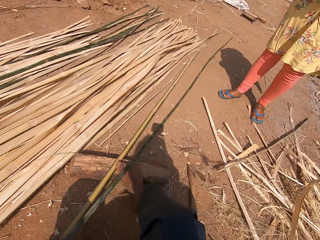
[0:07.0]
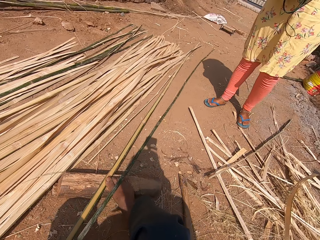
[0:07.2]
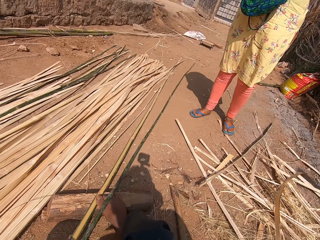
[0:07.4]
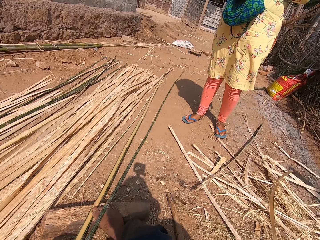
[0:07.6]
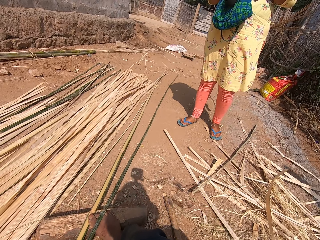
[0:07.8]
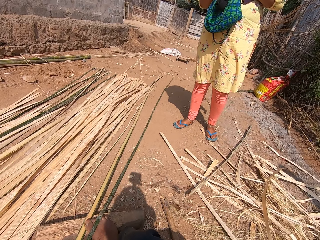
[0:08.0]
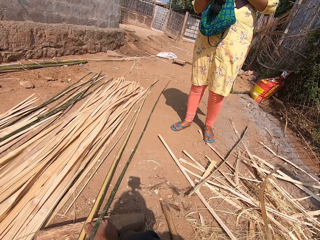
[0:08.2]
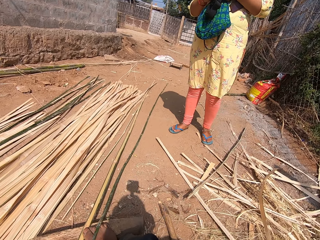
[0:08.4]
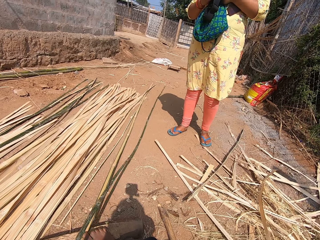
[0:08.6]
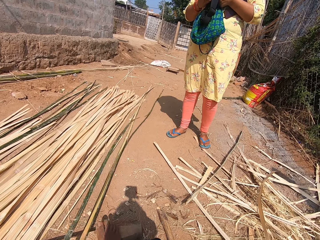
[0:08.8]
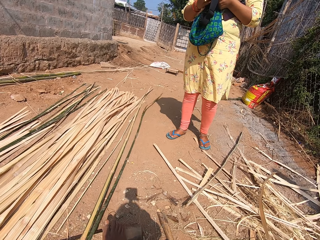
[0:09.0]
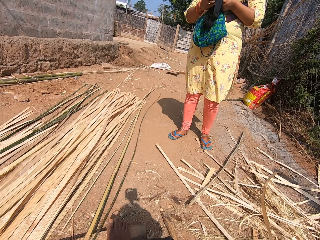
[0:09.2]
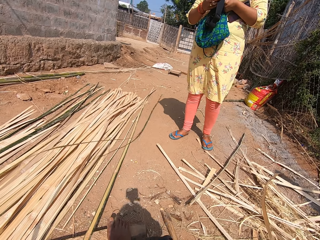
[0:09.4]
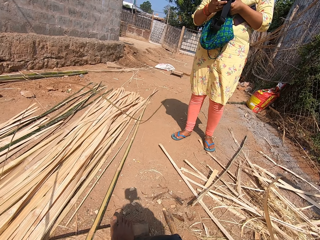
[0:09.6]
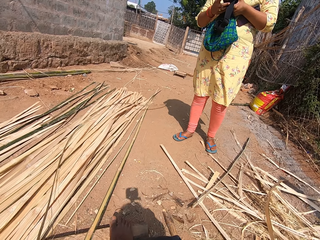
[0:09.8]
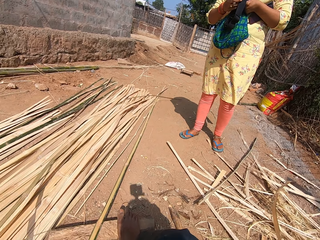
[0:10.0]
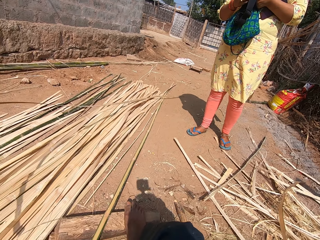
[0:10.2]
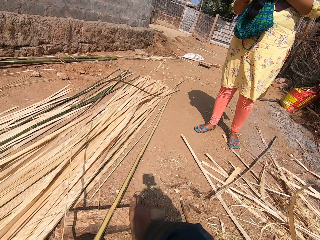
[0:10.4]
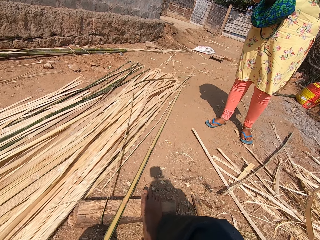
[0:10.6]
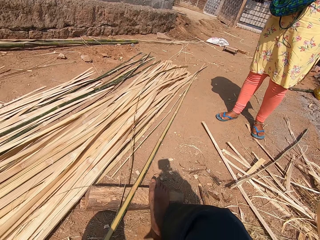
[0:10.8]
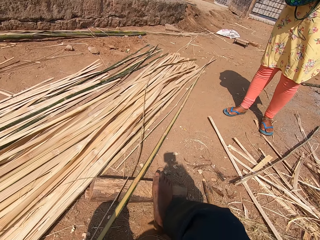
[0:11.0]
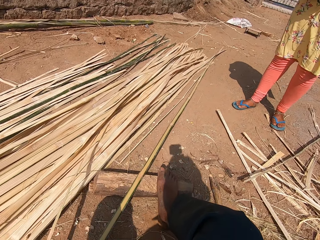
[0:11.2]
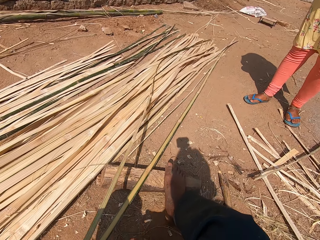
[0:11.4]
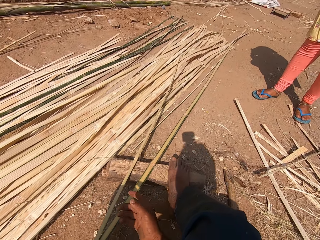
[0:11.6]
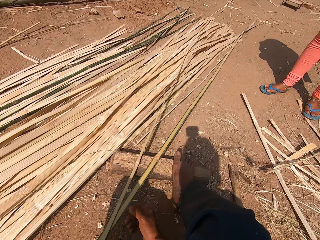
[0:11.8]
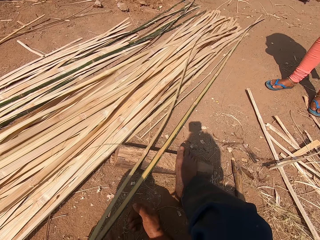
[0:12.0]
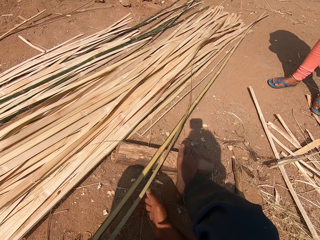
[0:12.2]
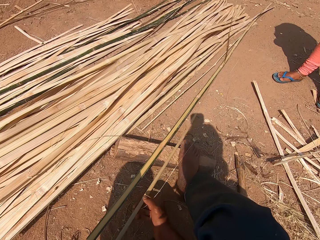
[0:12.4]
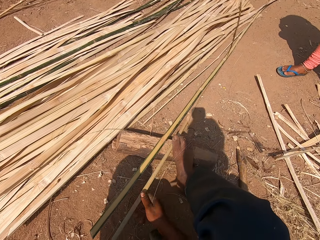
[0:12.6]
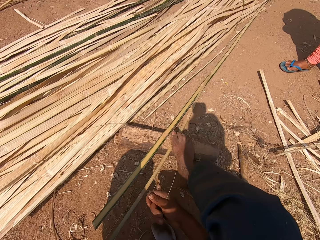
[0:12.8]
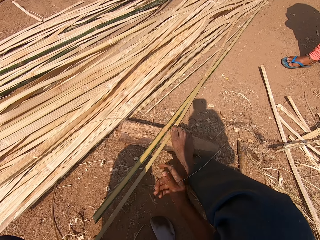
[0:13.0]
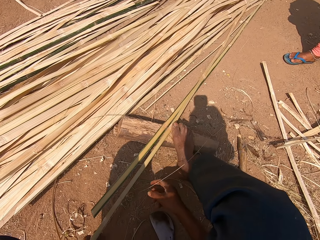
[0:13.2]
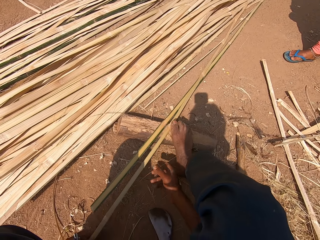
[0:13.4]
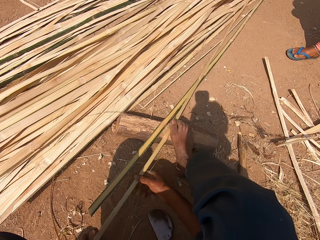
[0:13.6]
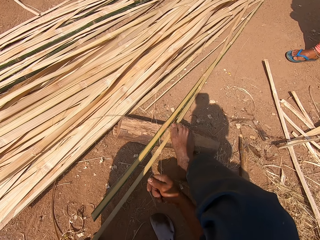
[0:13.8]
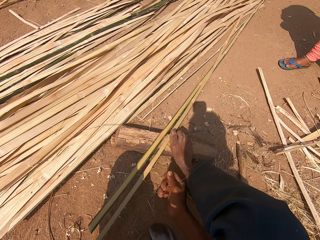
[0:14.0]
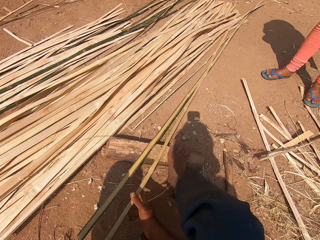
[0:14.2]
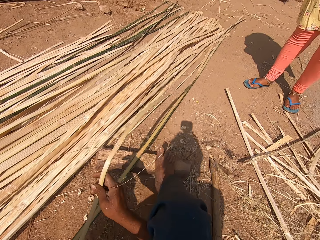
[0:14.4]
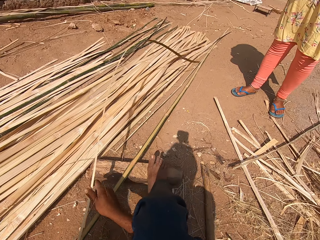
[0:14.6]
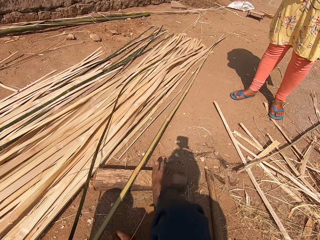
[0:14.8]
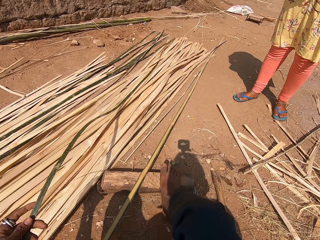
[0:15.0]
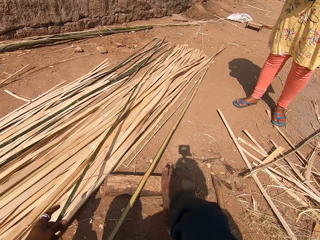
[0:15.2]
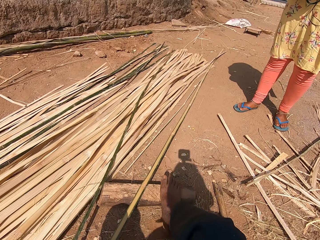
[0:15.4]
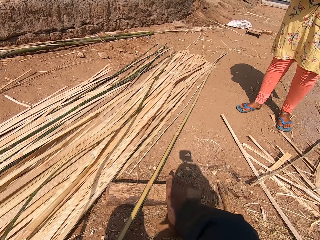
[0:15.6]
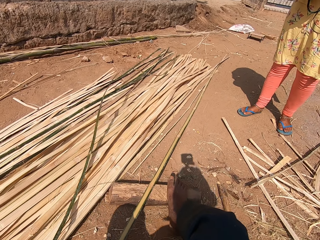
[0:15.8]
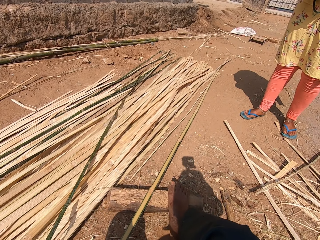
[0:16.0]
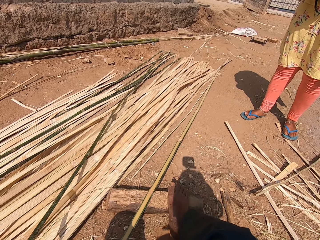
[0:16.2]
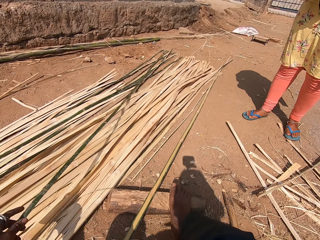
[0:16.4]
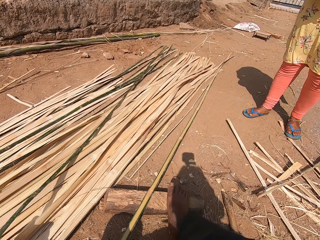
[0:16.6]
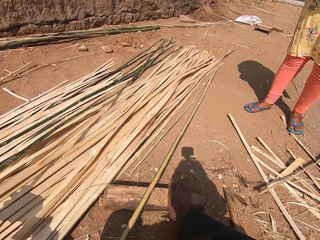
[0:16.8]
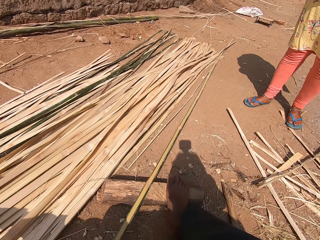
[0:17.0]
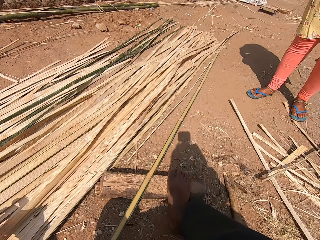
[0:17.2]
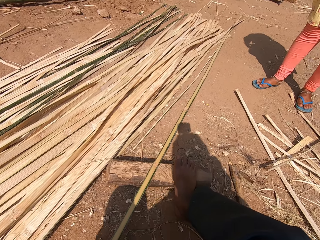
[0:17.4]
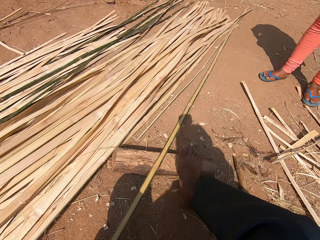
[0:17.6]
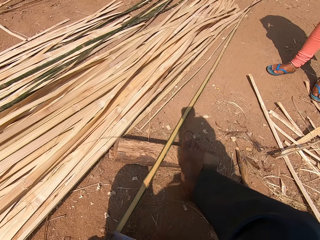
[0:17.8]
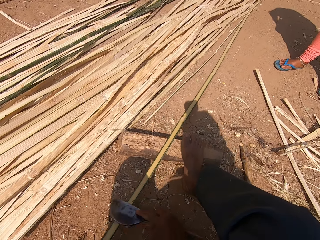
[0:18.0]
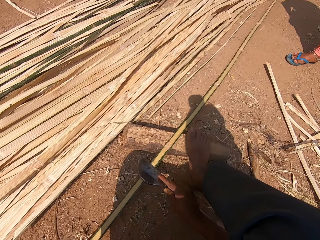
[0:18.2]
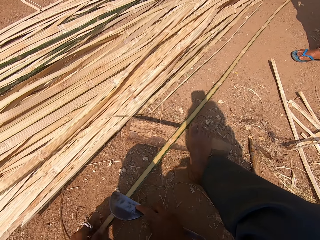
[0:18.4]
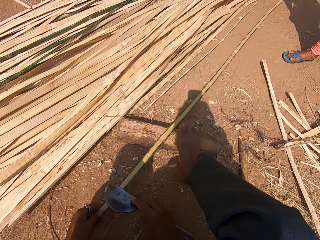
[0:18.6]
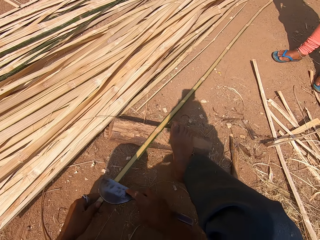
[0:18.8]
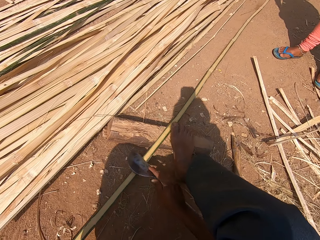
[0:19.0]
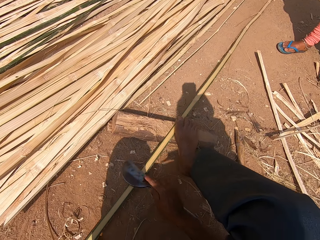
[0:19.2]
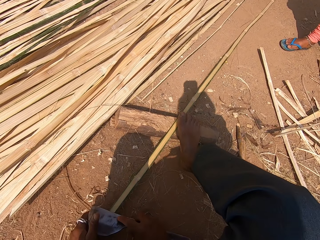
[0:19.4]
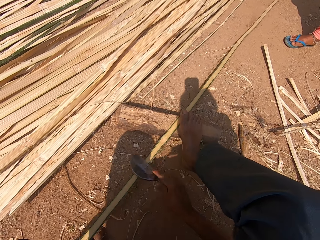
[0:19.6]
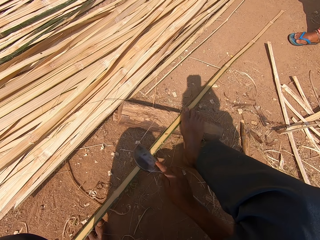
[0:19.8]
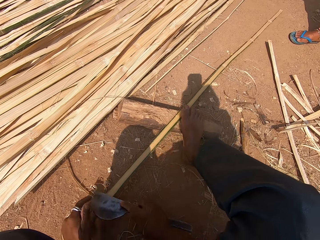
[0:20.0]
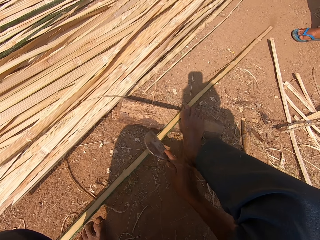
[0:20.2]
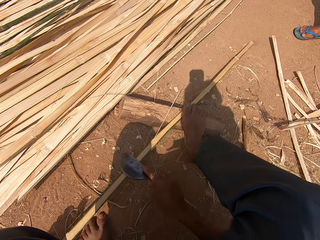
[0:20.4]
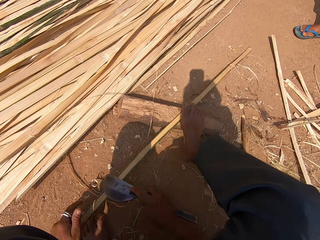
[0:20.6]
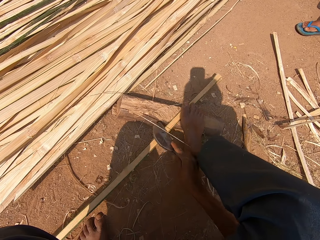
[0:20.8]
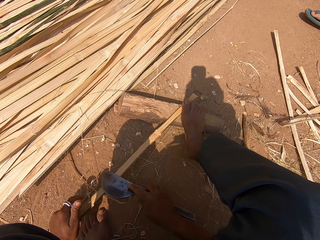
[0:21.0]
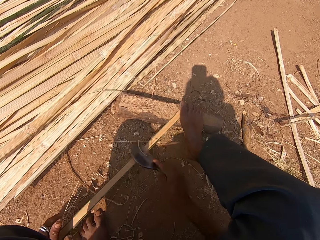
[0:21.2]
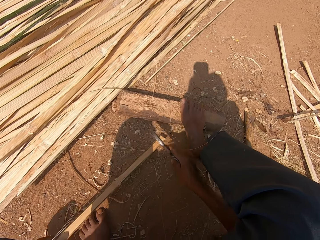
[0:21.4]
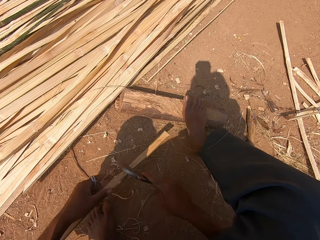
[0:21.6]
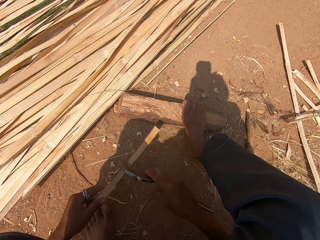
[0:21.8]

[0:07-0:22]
The camera wearer interacts with a lady. They pull the bamboo strip. They drop the bamboo stick on the ground. They interact with the lady. They peel the bamboo and smoothen the bamboo stick with the machete.

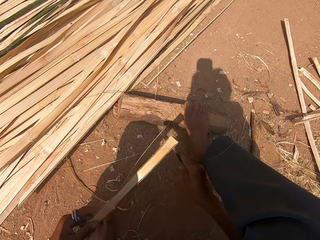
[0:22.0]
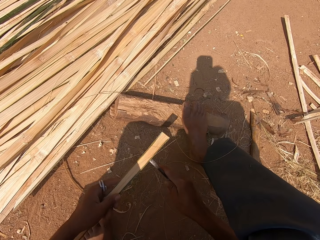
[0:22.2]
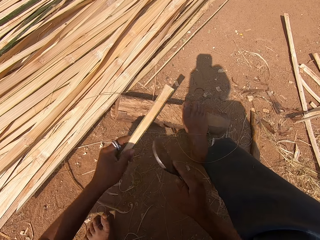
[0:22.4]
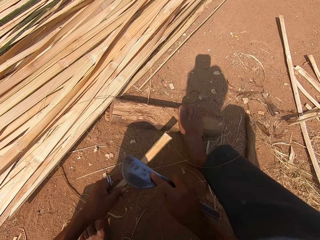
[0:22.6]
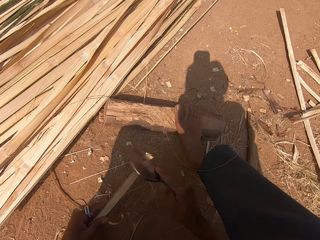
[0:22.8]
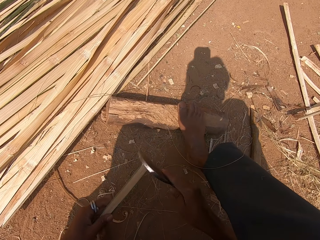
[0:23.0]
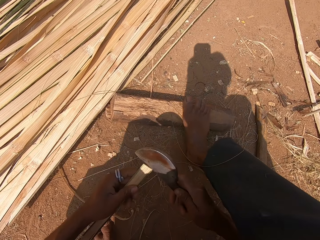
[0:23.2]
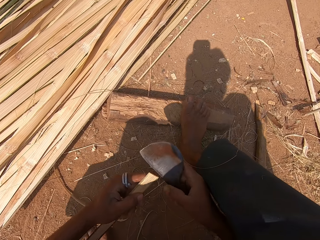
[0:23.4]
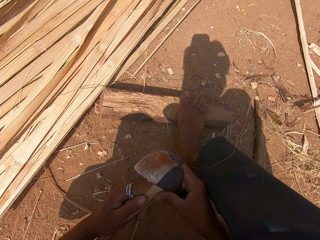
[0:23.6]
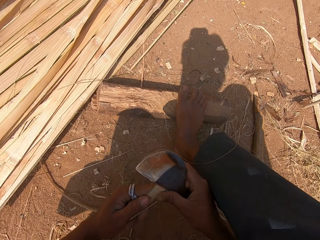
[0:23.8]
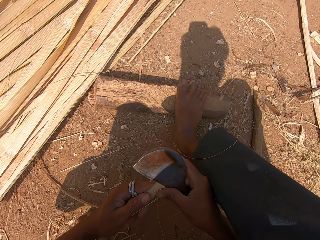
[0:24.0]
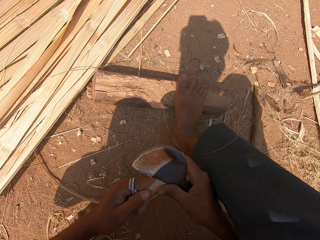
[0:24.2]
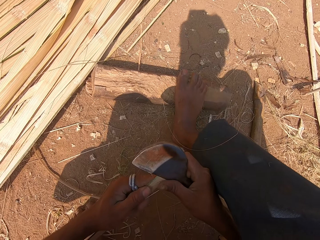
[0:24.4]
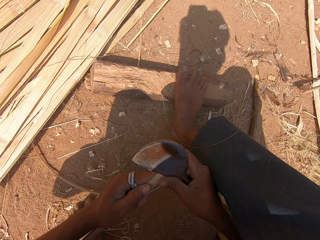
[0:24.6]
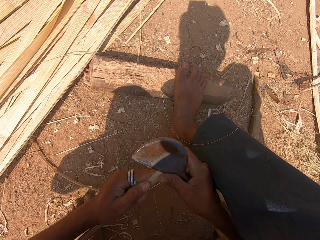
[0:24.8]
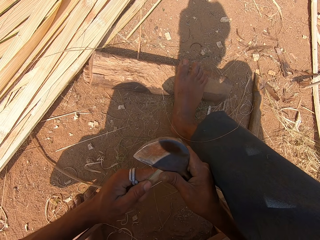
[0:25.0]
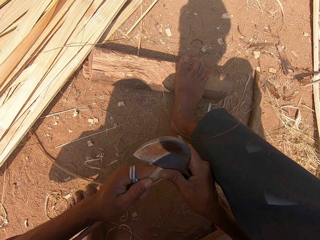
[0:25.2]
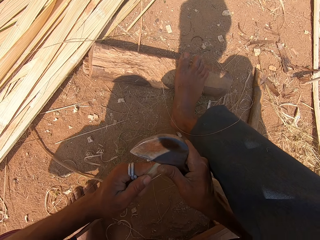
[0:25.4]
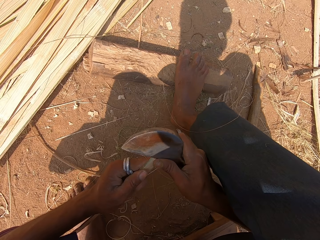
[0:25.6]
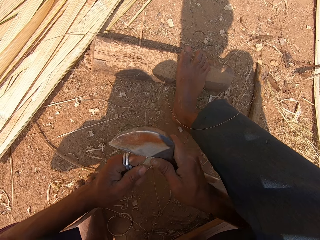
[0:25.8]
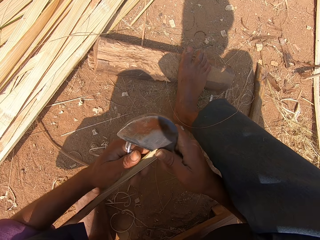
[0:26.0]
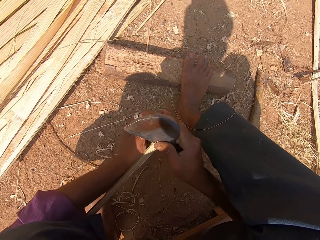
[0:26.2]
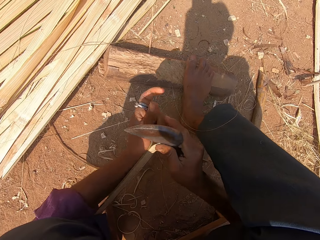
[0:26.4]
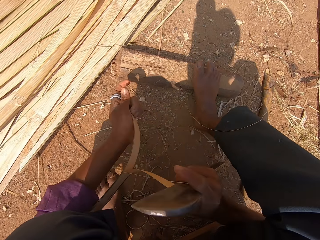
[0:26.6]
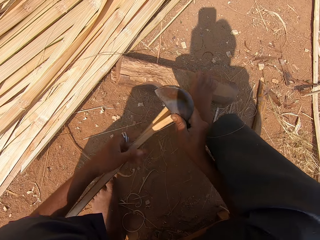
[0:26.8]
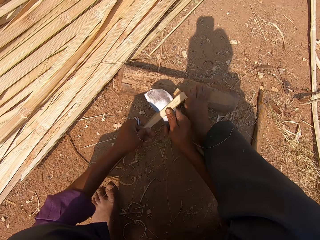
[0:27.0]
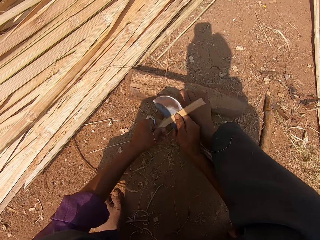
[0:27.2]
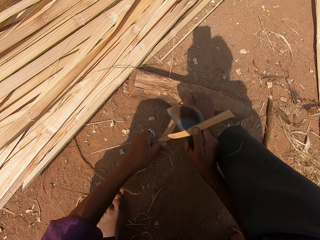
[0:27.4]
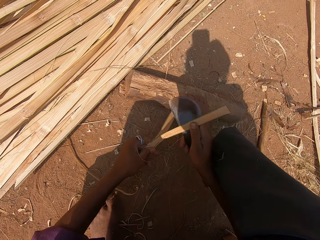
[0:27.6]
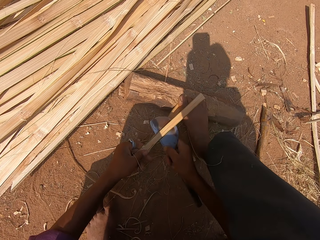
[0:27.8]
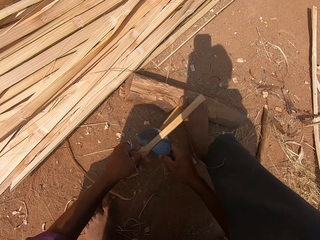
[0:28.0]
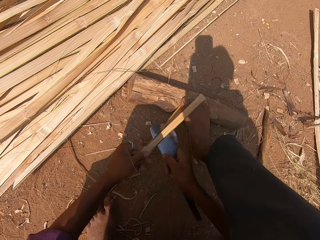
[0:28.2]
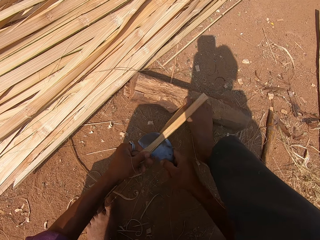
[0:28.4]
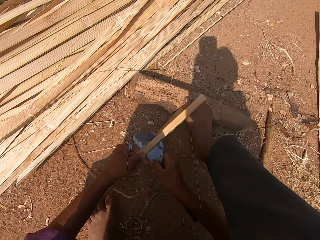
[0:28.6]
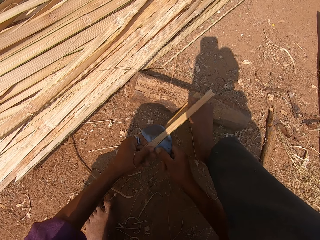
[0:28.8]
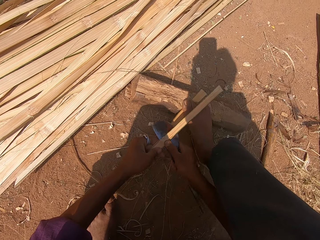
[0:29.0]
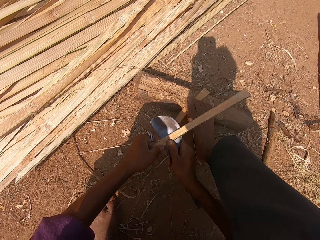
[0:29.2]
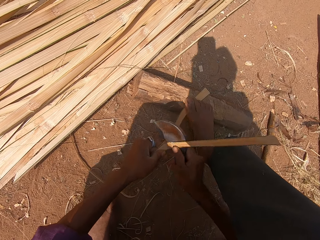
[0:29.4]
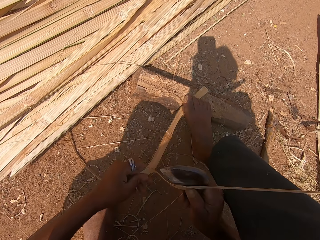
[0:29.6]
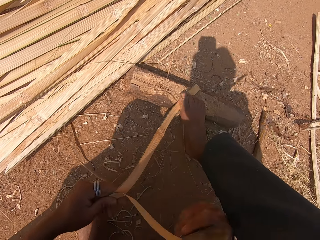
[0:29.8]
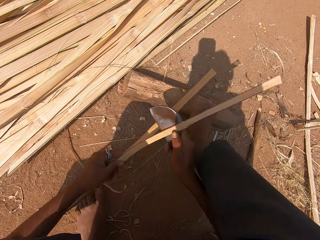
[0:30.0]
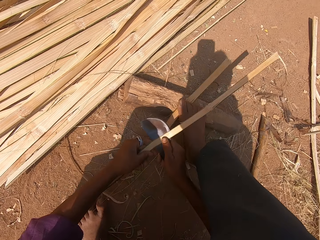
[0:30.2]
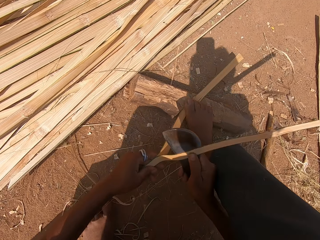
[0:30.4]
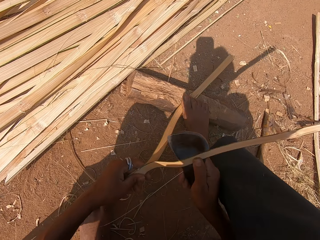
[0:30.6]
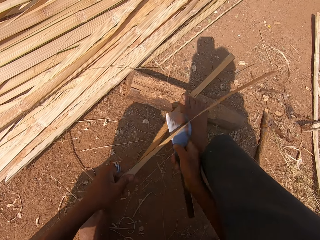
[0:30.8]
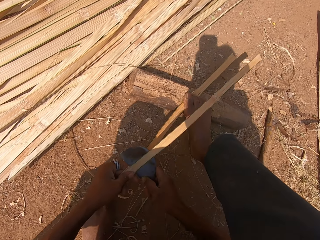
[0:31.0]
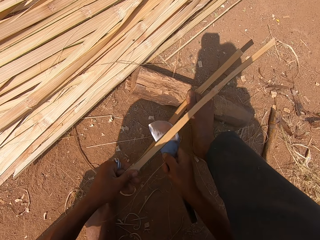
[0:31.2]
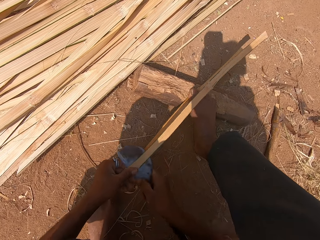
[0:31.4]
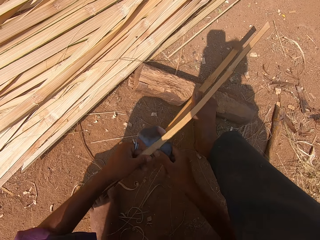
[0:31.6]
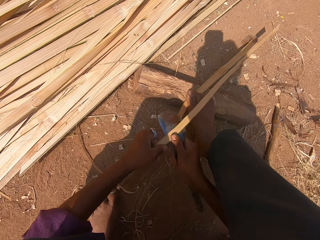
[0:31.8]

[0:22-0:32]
The camera wearer cuts the bamboo stick with the machete. They split the bamboo. They interact with a woman. They cut the bamboo stick with the machete.
